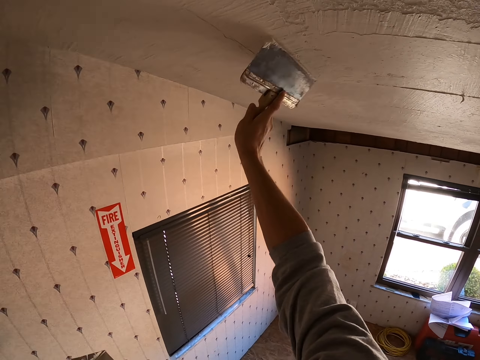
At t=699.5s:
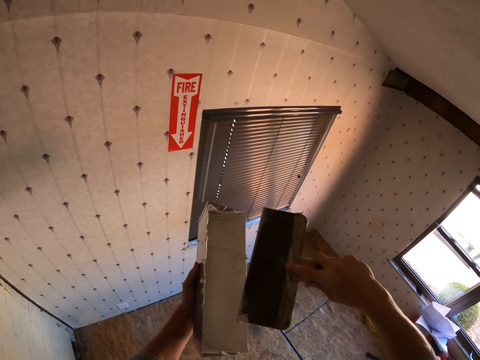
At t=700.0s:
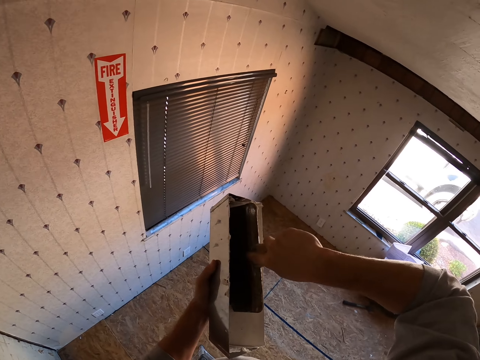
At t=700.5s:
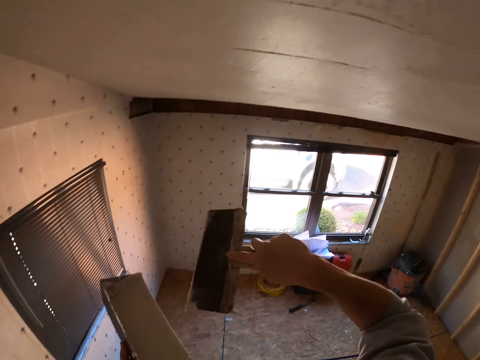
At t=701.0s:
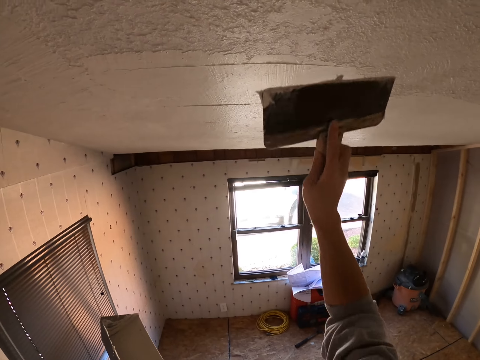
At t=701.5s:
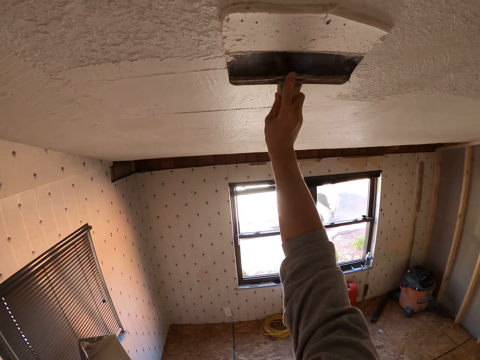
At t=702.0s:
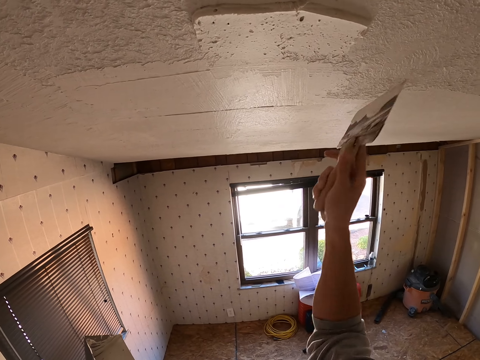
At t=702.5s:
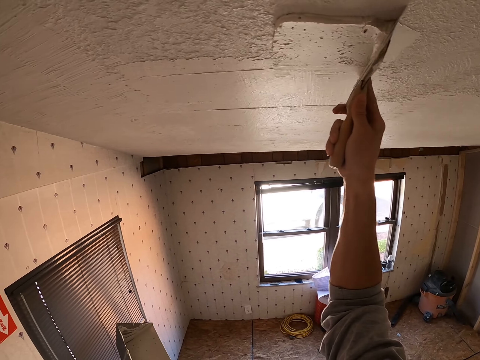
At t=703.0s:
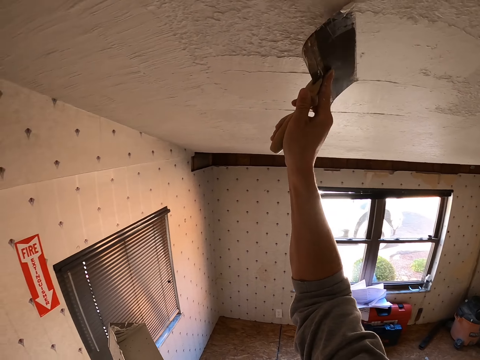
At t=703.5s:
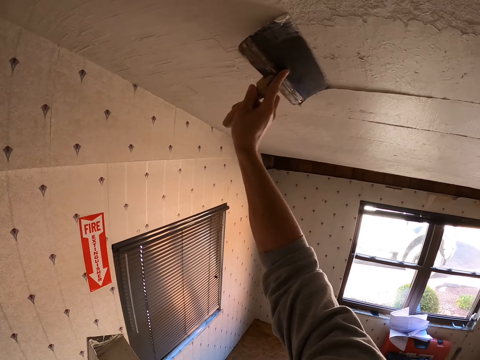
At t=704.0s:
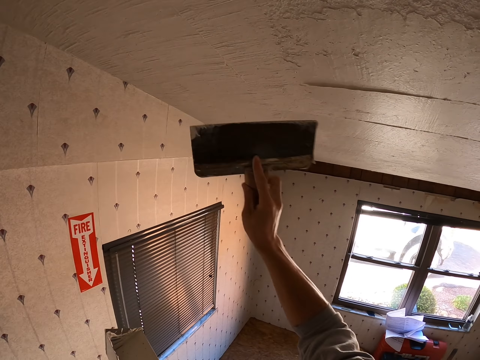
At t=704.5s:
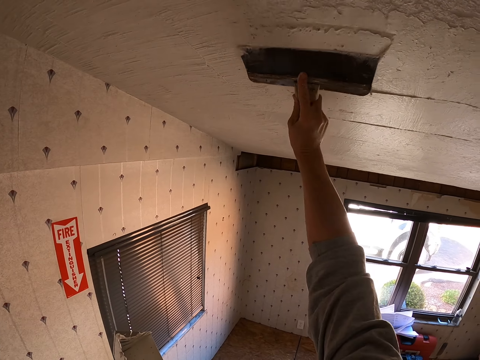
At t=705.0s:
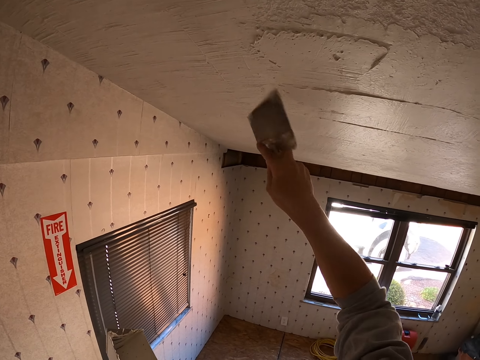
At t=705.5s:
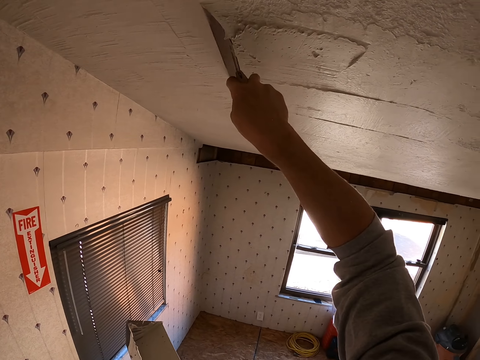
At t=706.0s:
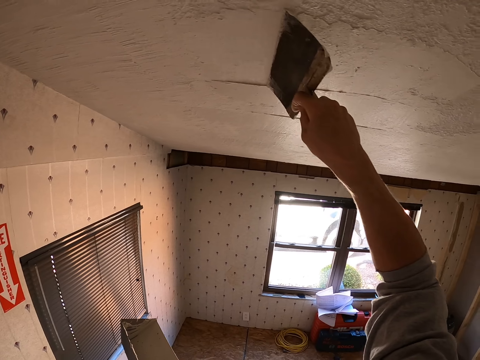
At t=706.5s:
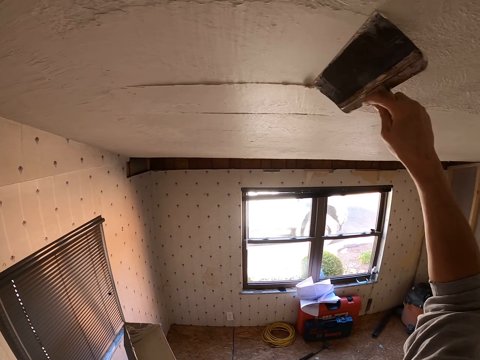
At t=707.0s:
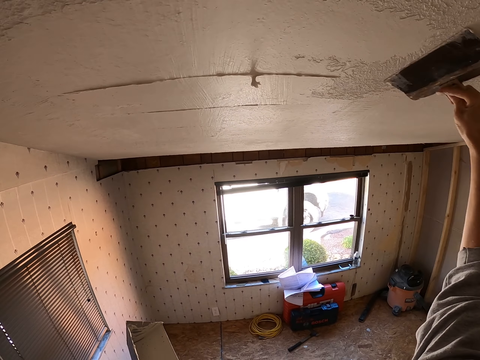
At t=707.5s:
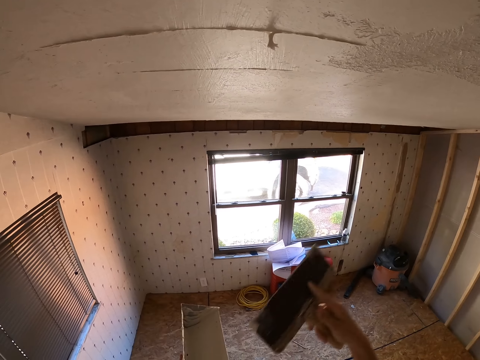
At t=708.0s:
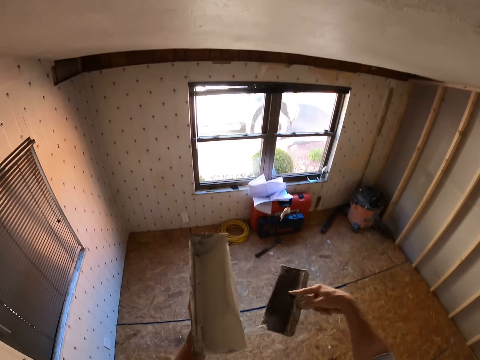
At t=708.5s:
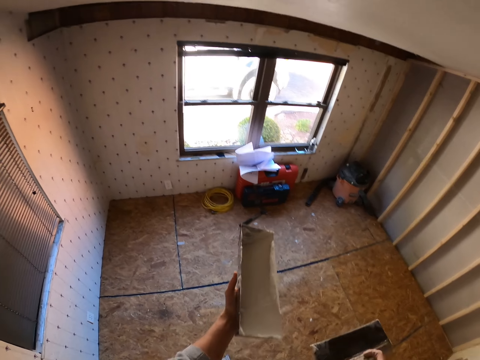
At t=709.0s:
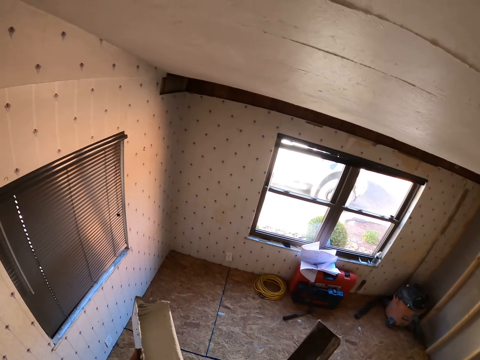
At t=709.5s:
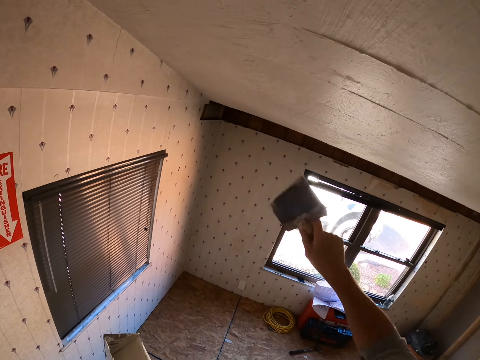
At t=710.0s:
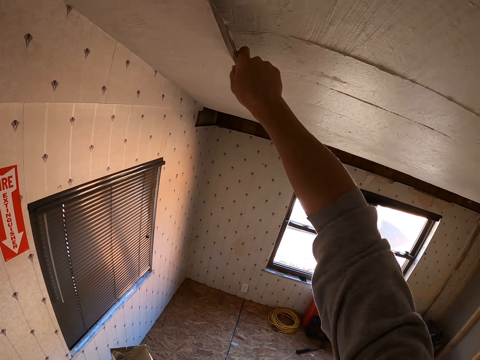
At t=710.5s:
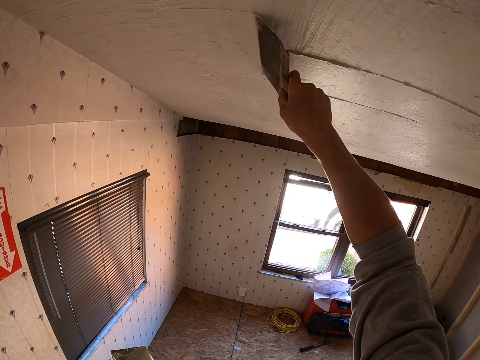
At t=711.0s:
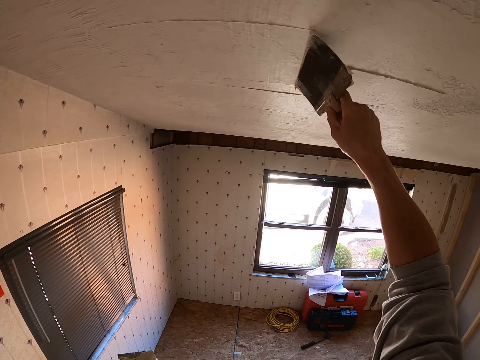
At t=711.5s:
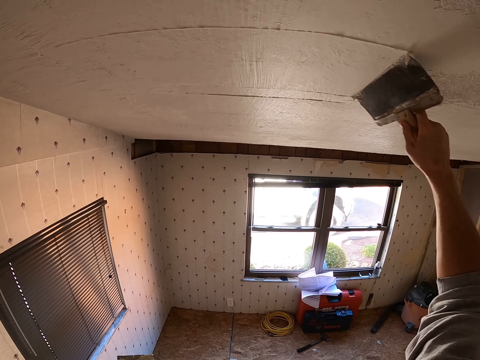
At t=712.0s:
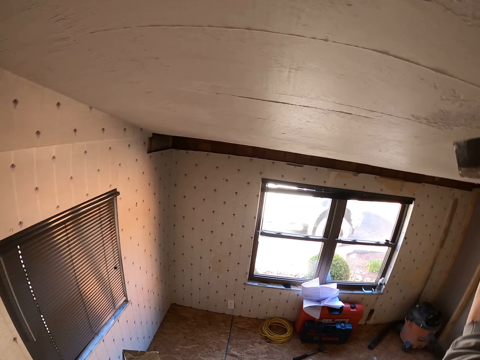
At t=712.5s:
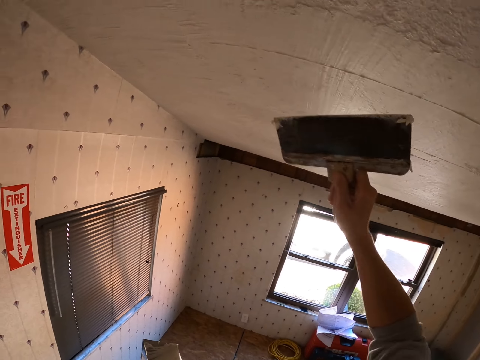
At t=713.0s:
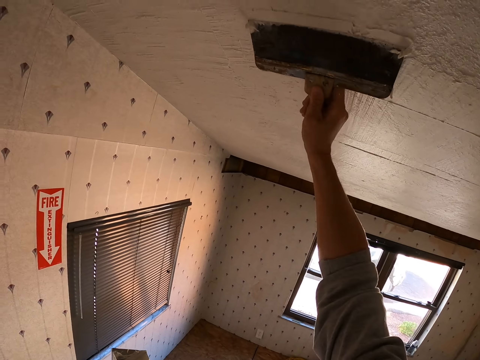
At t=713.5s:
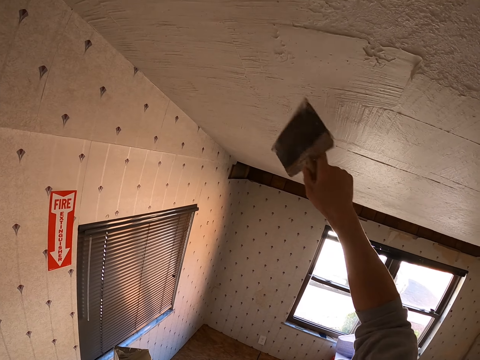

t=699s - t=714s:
The camera wearer drops the right hand. They insert the scraper on the paint. They lift the scraper. They paint the ceiling with the scraper. They spread paint on the ceiling. They drop the right hand. They remove paint on the brush. They look around. They lift the scraper. They paint the ceiling with the scraper.

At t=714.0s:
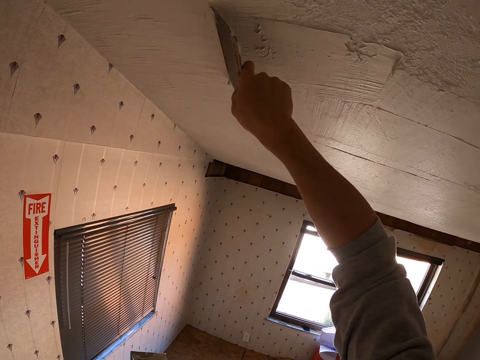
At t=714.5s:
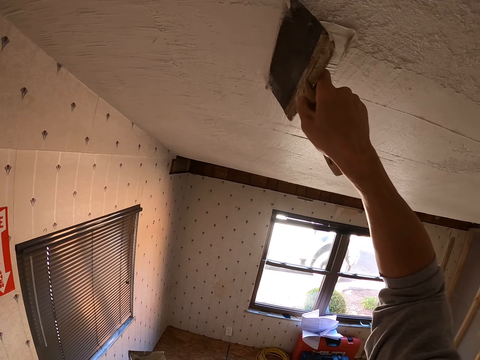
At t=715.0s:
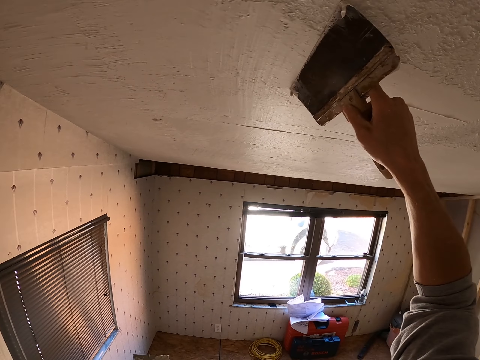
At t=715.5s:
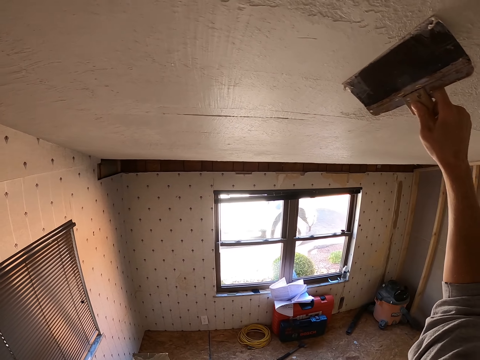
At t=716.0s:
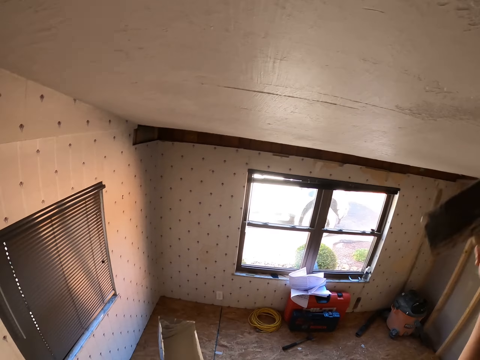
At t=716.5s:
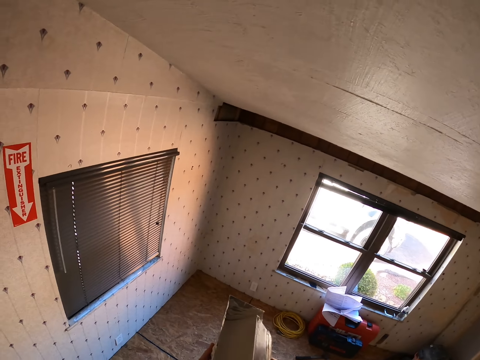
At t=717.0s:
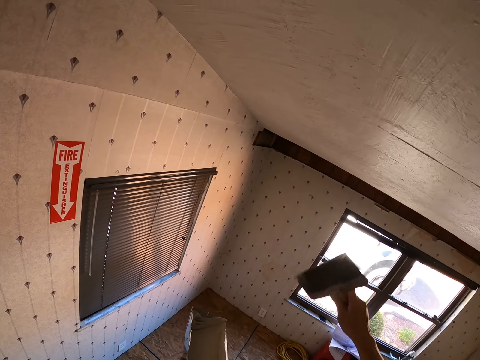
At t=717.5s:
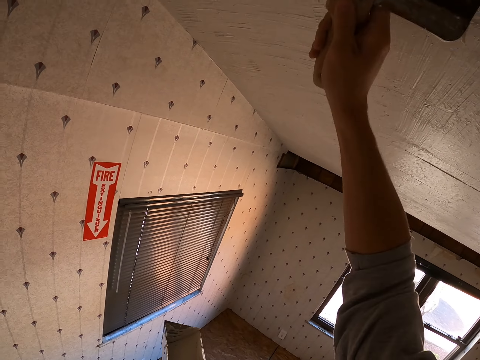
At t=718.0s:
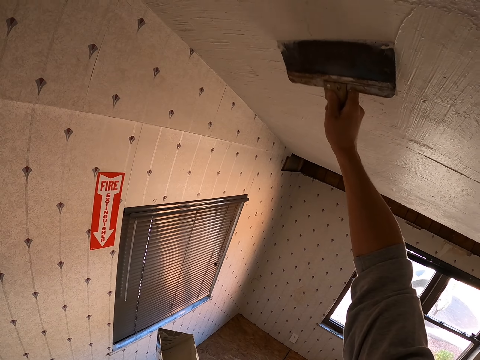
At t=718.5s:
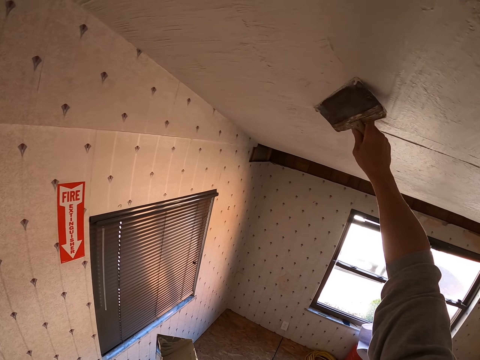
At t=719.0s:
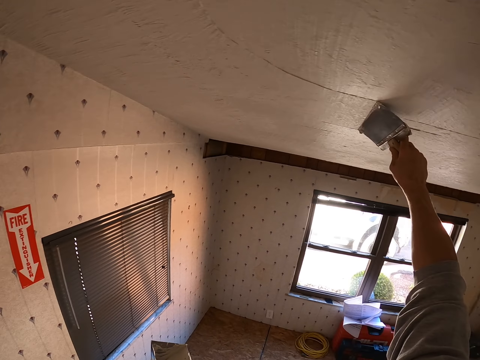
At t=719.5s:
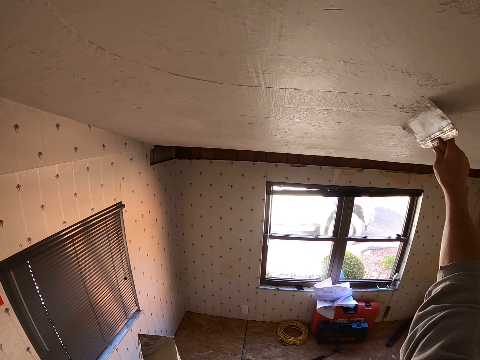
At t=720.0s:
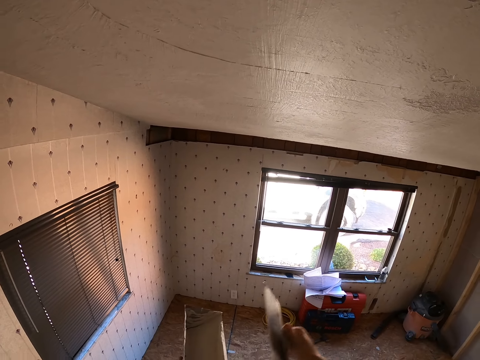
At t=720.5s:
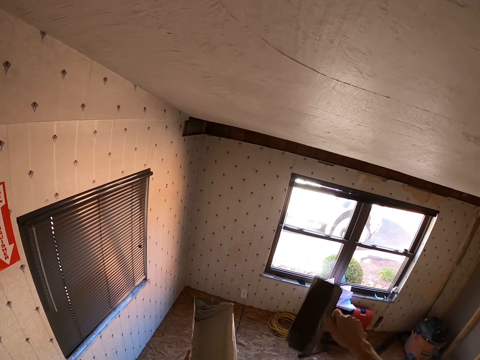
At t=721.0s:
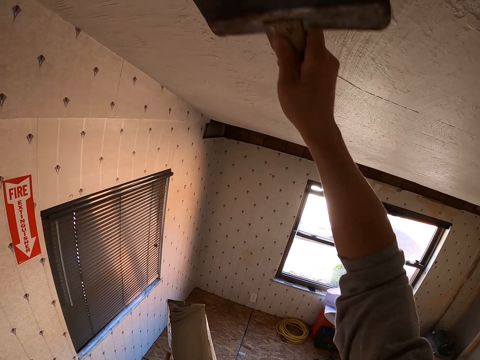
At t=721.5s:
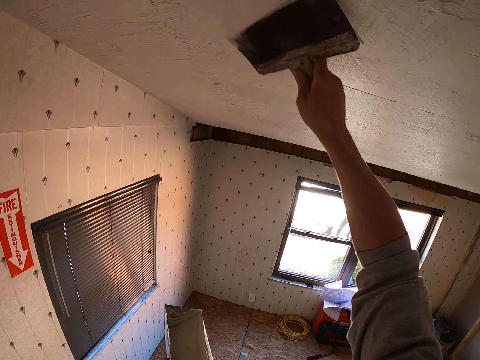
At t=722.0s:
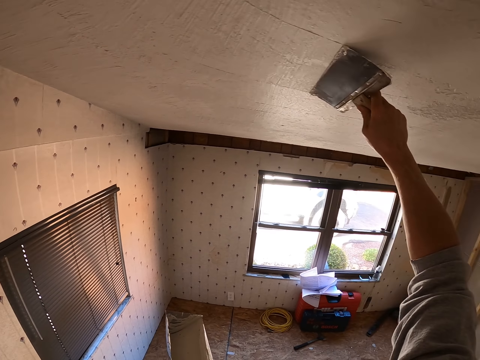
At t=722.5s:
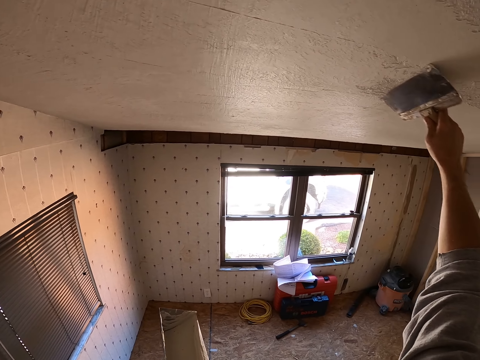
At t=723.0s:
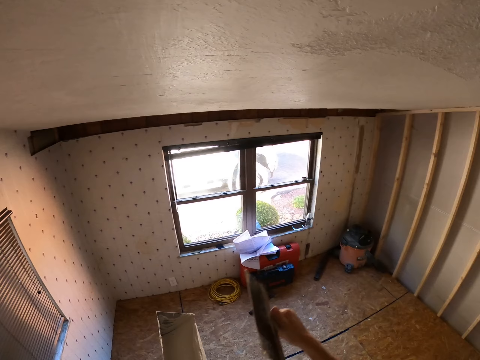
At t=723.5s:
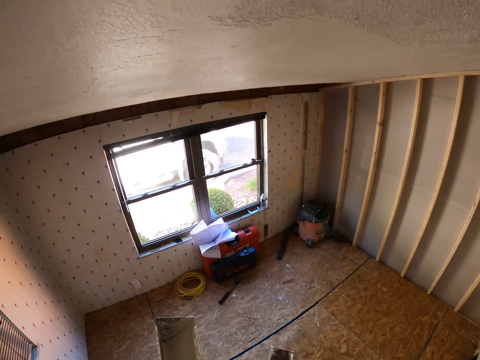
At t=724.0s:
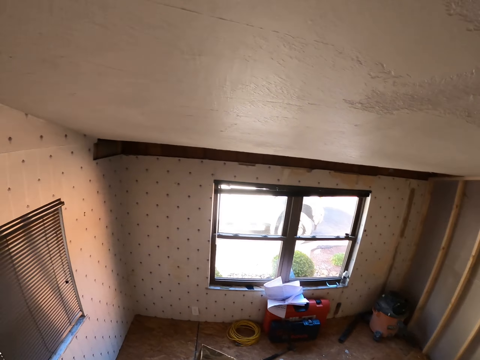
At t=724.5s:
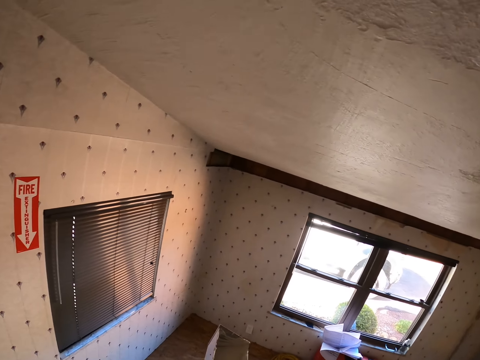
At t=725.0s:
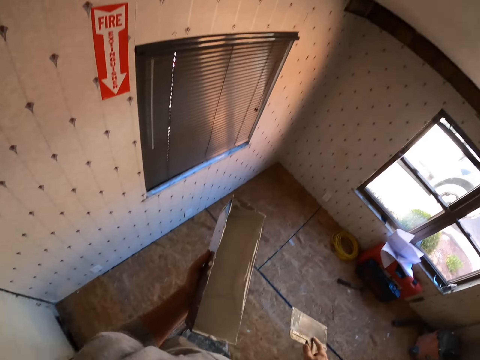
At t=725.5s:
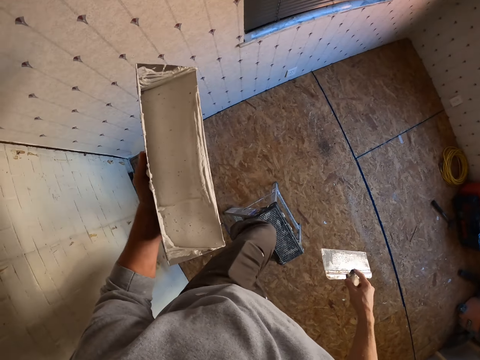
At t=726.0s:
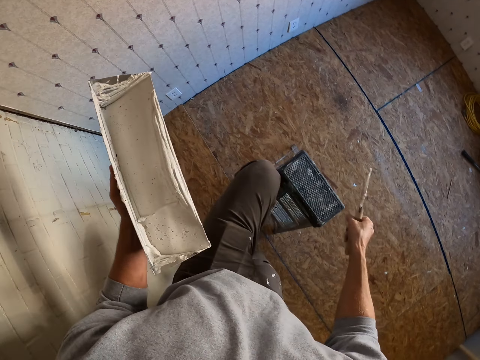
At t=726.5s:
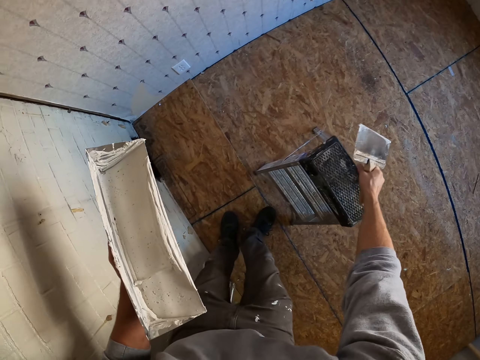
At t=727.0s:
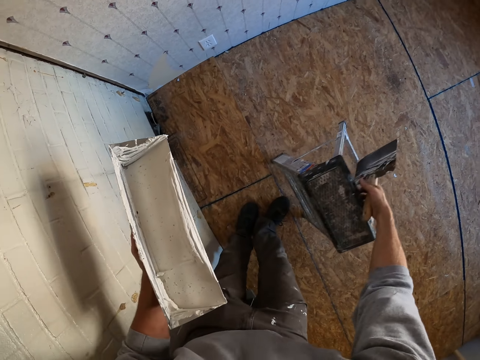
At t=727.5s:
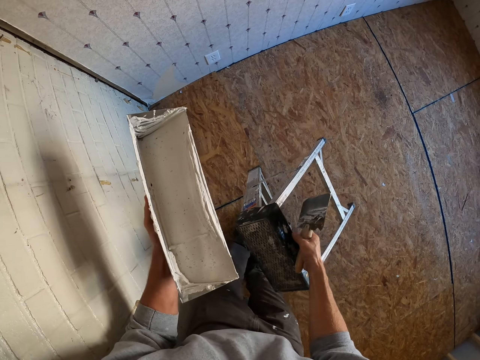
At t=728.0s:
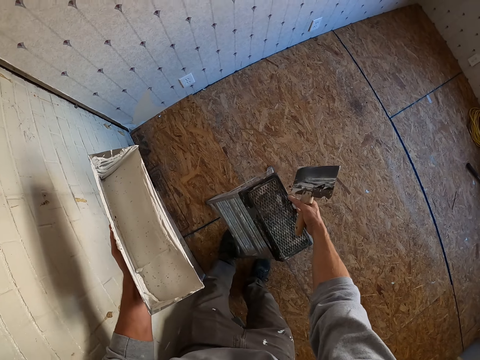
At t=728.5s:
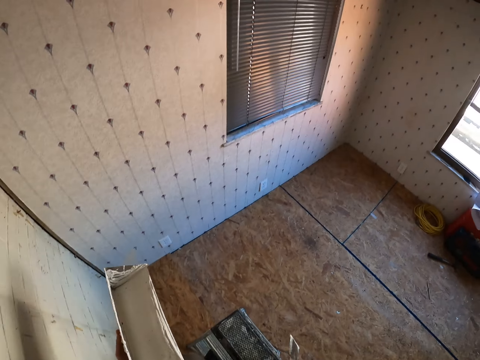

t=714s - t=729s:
The camera wearer removes paint from the scraper. They lift the scraper. They paint the ceiling with the scraper. They drop the right hand. They remove paint from the scraper. They lift the scraper. They paint the ceiling with the scraper. They drop the right hand. They remove paint from the scraper. They look around. They get off the ladder. They take the ladder. They carry the ladder. They put the ladder down.
